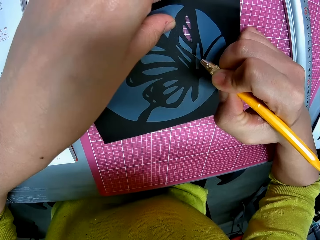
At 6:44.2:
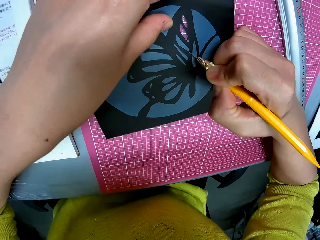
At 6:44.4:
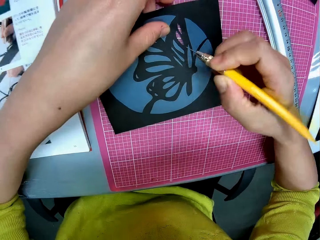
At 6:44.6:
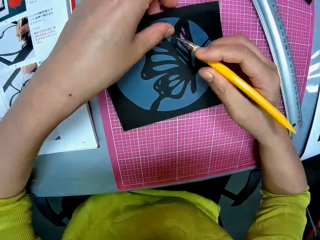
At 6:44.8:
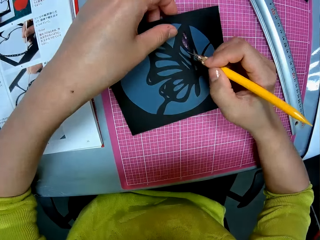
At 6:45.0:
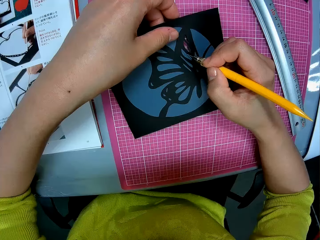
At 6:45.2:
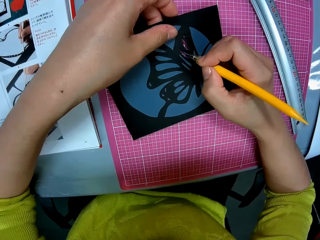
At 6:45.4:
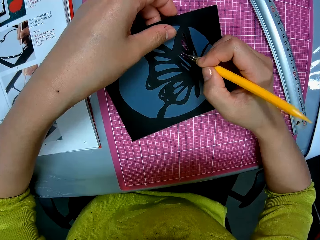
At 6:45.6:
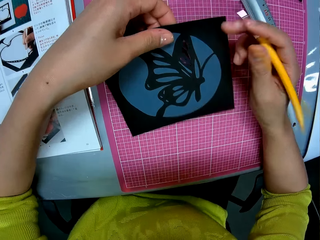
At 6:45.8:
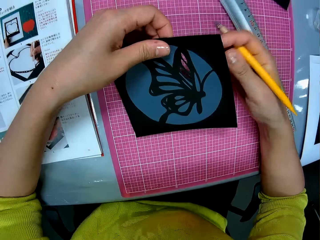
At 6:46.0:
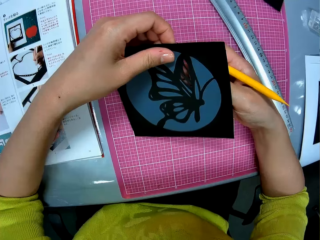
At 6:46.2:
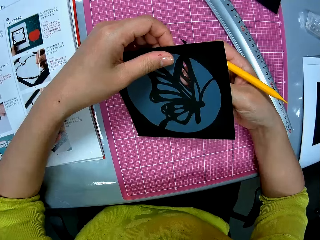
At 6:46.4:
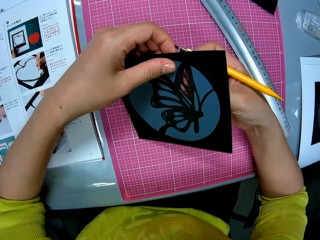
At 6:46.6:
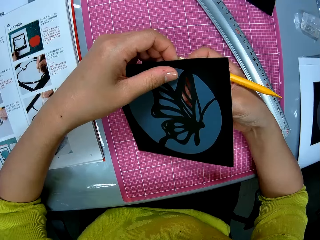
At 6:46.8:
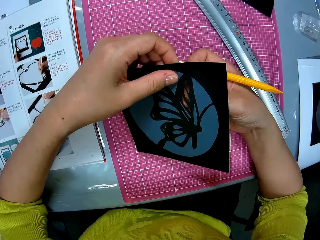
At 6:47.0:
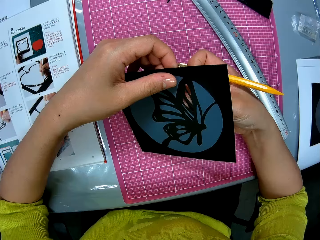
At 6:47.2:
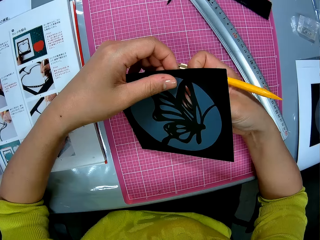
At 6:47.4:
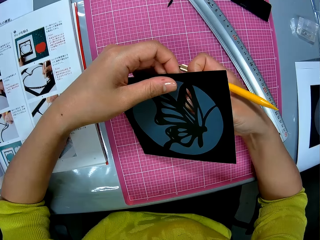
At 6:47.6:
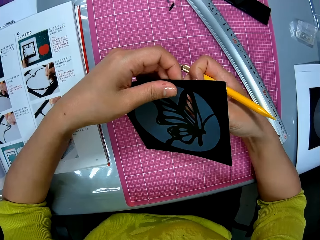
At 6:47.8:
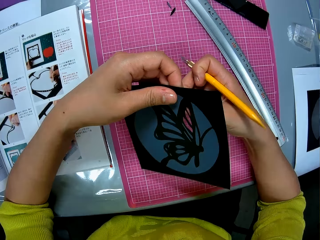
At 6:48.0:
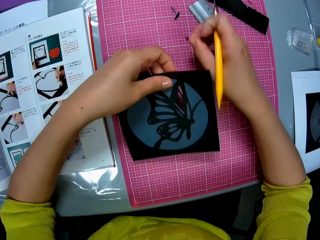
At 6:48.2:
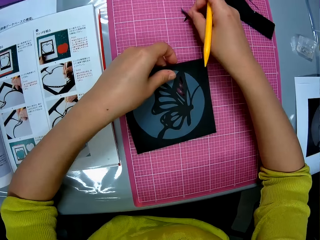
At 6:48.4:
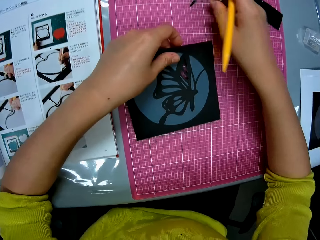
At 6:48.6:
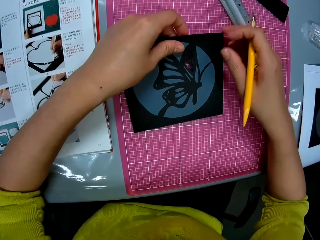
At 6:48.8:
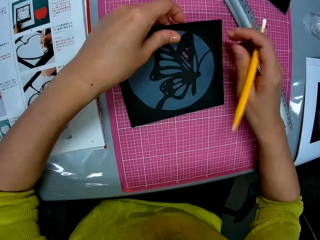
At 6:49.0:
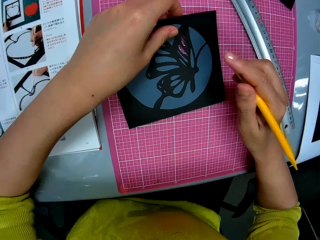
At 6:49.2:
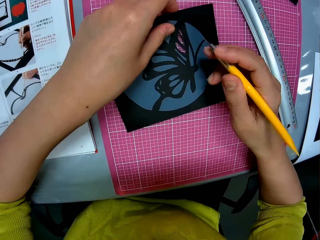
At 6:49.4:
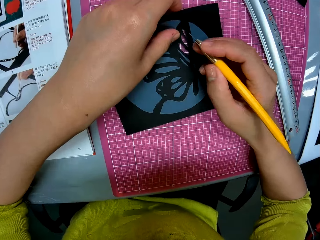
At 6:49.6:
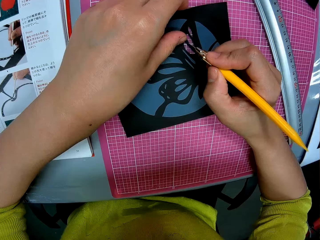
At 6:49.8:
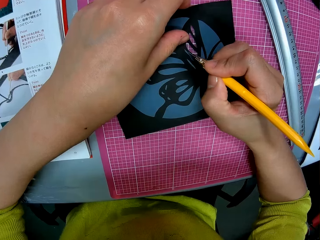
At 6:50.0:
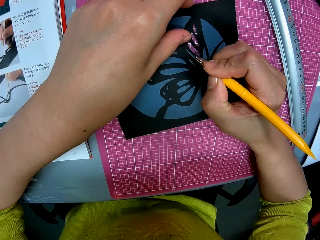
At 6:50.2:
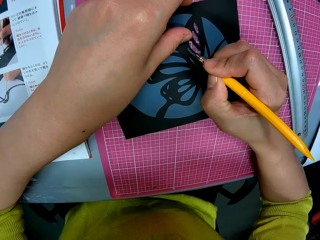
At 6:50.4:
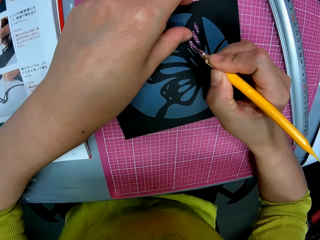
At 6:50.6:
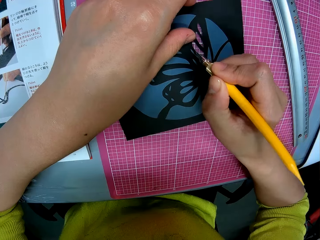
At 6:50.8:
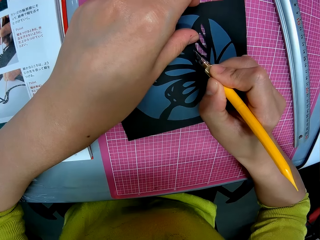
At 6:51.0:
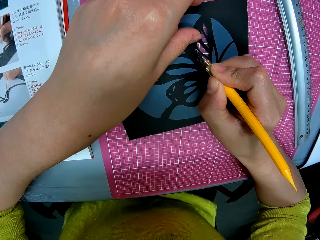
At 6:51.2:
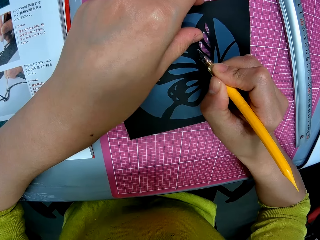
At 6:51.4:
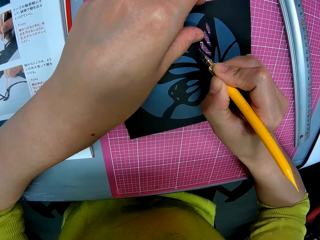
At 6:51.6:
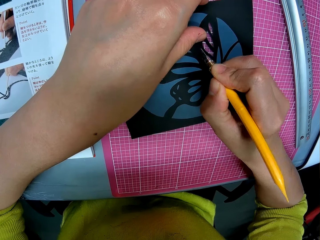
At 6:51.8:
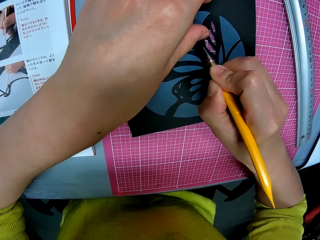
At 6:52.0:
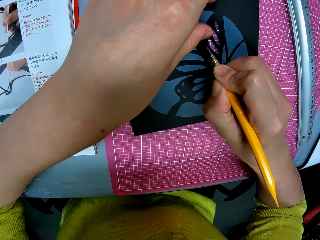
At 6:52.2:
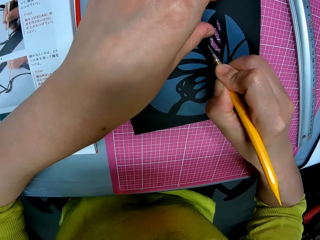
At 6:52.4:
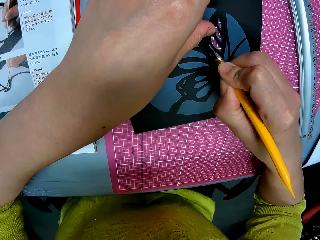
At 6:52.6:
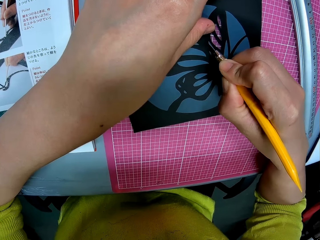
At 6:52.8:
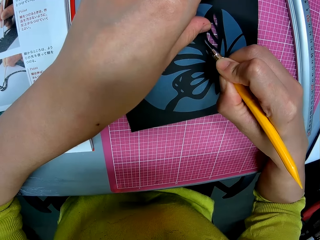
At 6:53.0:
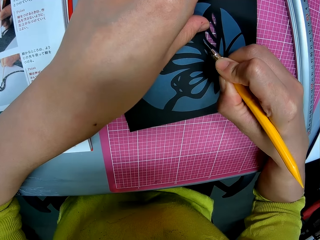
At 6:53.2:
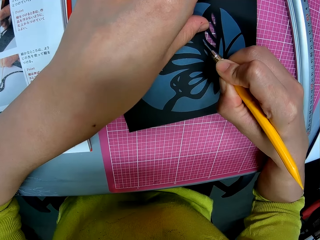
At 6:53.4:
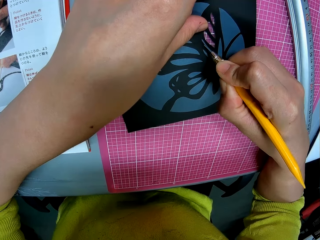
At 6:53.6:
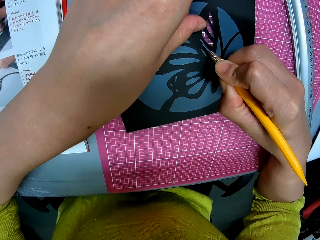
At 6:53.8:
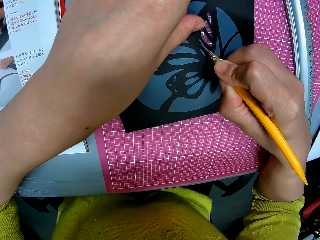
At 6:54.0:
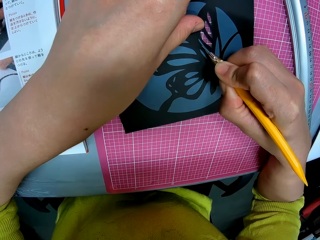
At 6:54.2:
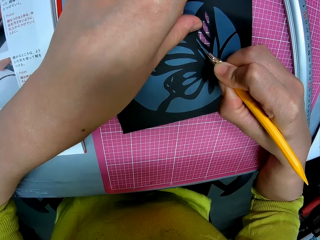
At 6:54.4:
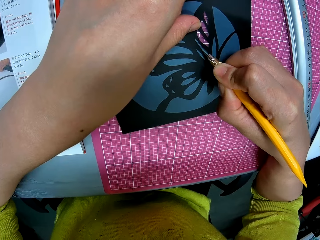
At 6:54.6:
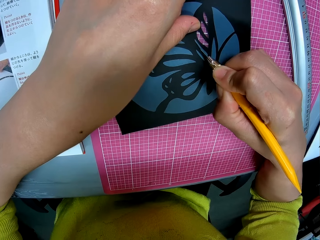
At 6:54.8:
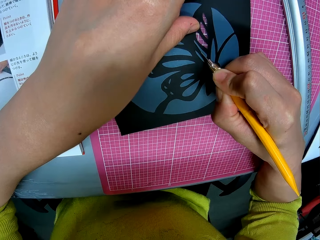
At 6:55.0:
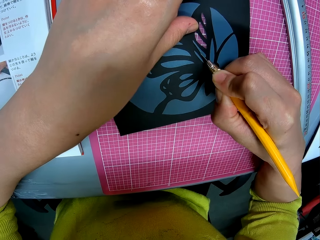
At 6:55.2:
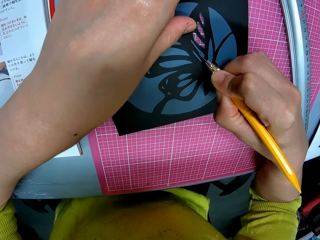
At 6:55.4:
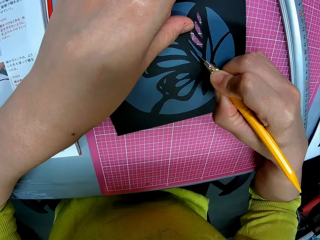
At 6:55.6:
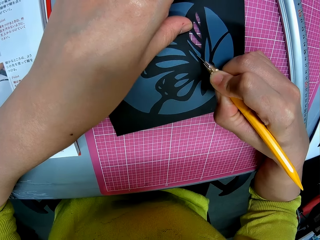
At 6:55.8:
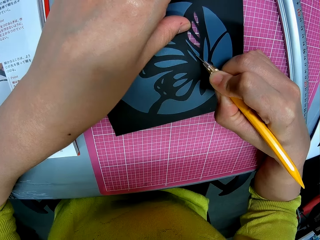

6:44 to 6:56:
The camera wearer removes a piece of paper from the image with his right hand. They place the cut piece of paper on the cutting mat with her right hand. They adjust the card stock paper. They cut the image with the pen cutter.

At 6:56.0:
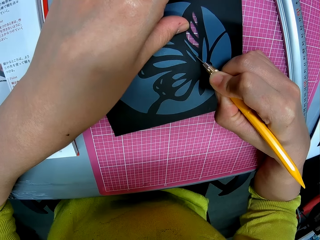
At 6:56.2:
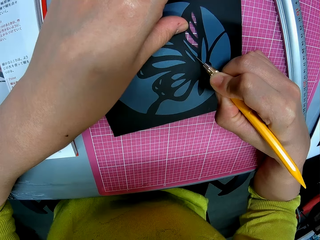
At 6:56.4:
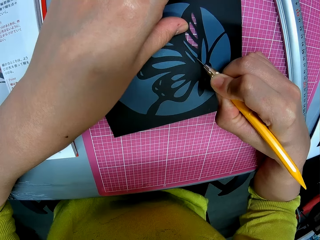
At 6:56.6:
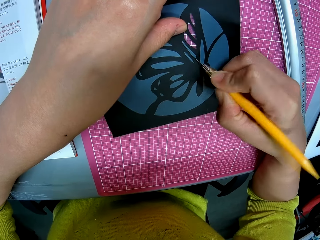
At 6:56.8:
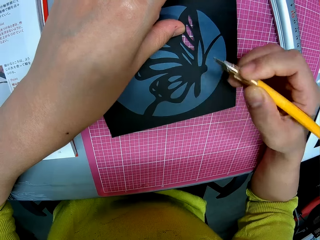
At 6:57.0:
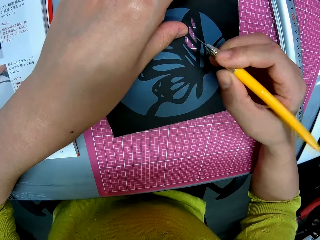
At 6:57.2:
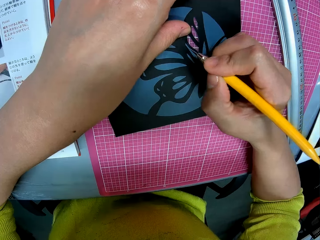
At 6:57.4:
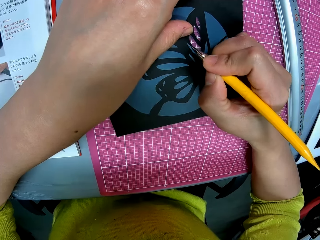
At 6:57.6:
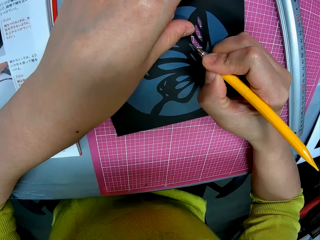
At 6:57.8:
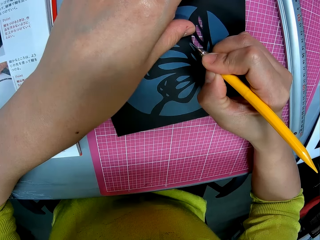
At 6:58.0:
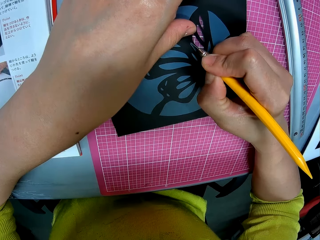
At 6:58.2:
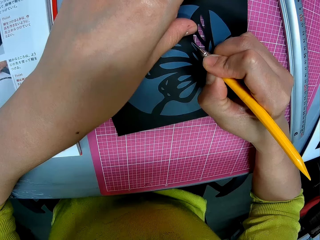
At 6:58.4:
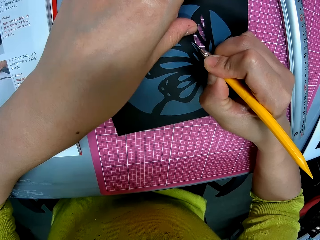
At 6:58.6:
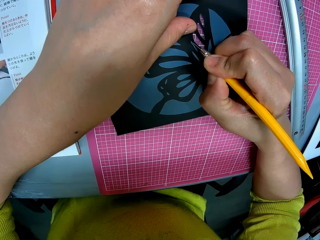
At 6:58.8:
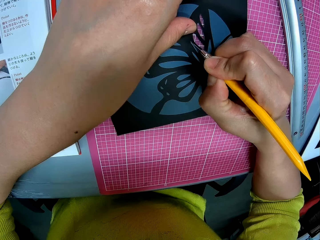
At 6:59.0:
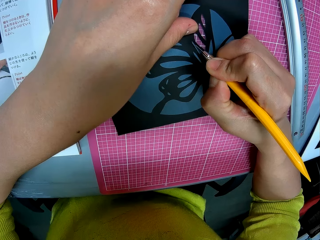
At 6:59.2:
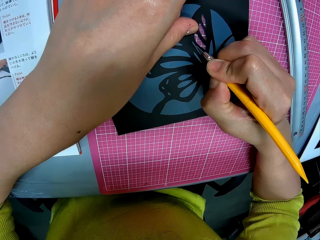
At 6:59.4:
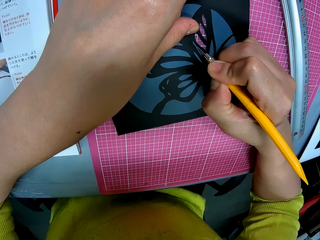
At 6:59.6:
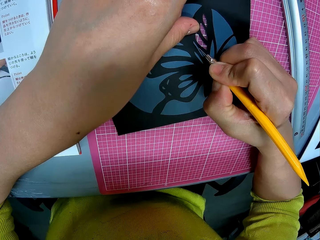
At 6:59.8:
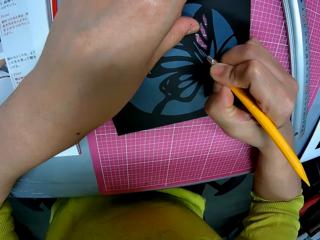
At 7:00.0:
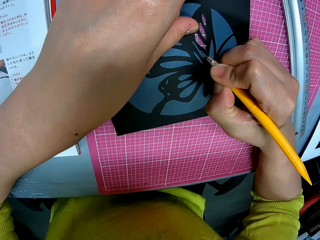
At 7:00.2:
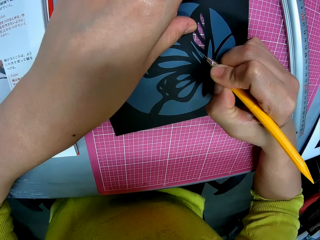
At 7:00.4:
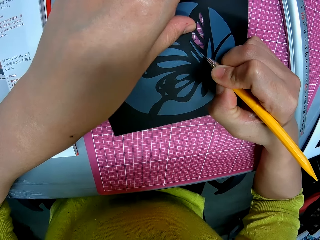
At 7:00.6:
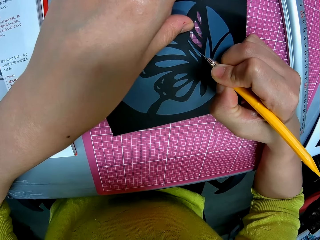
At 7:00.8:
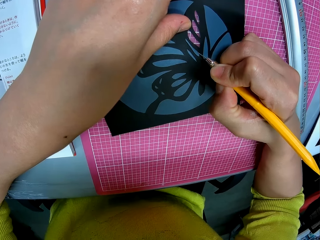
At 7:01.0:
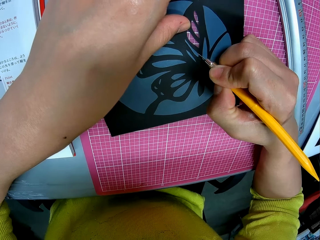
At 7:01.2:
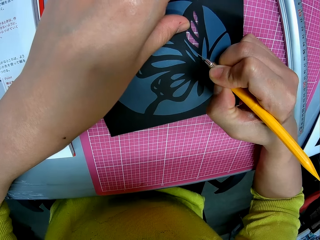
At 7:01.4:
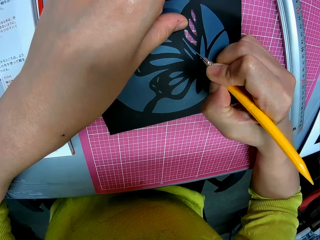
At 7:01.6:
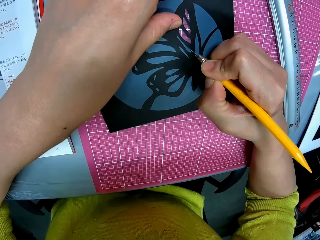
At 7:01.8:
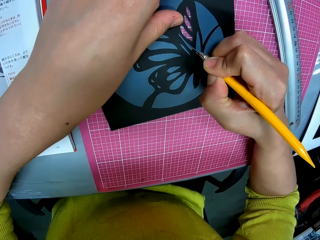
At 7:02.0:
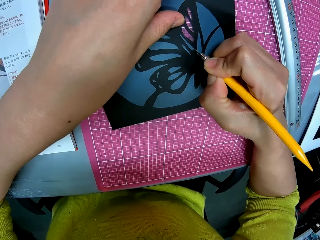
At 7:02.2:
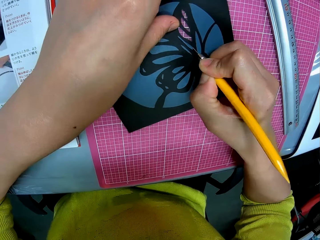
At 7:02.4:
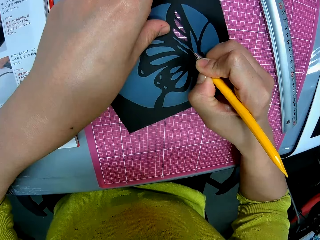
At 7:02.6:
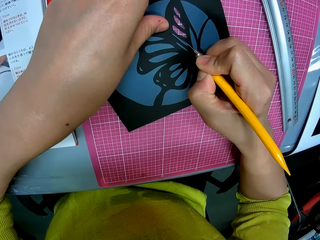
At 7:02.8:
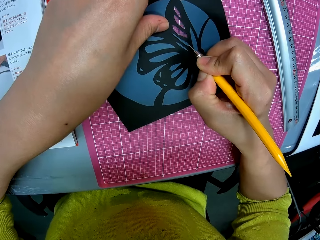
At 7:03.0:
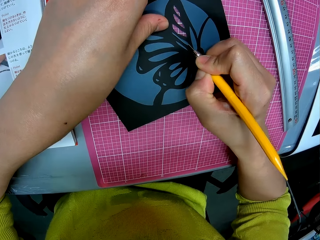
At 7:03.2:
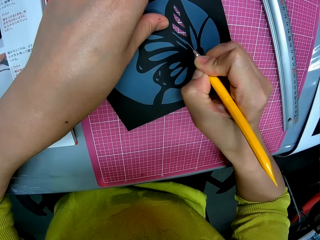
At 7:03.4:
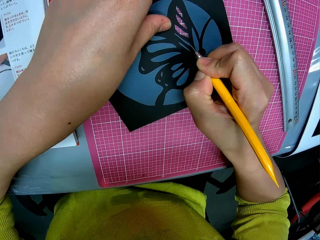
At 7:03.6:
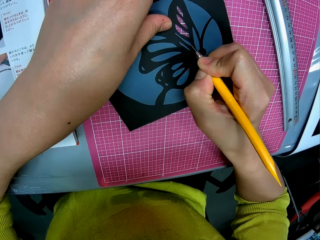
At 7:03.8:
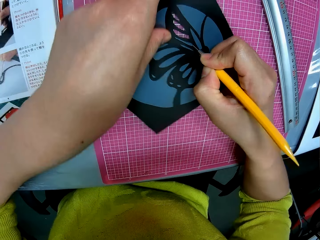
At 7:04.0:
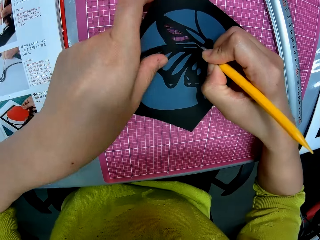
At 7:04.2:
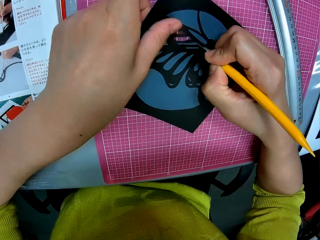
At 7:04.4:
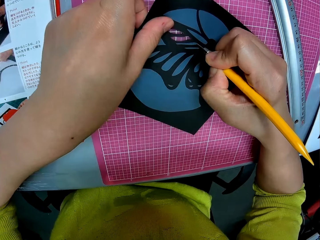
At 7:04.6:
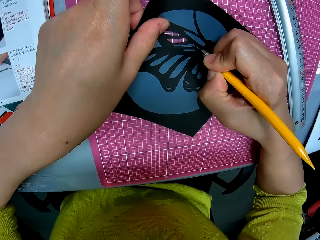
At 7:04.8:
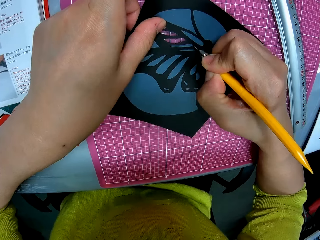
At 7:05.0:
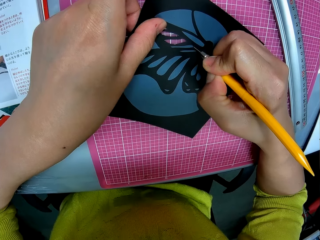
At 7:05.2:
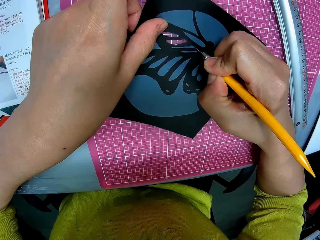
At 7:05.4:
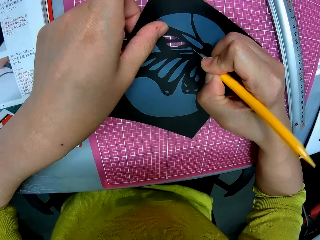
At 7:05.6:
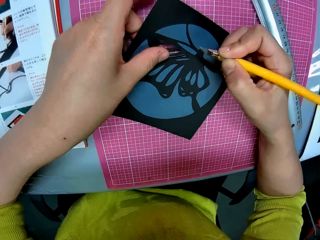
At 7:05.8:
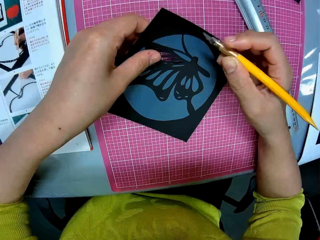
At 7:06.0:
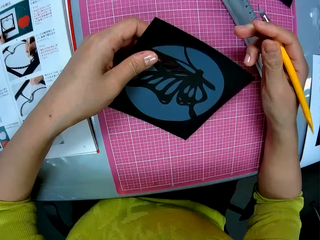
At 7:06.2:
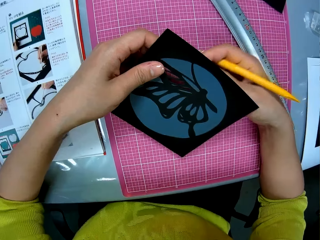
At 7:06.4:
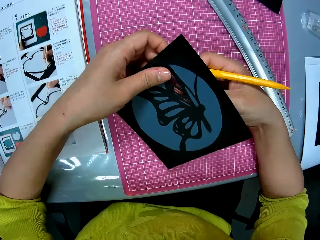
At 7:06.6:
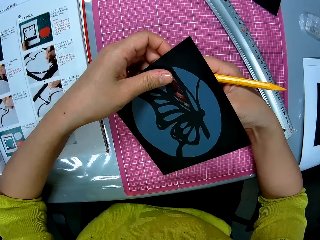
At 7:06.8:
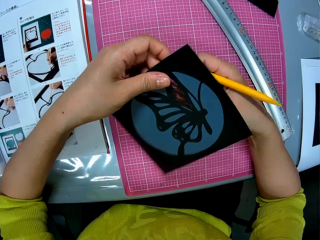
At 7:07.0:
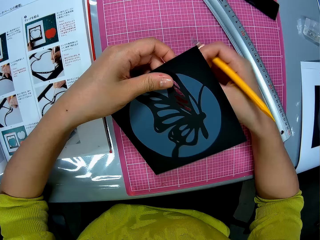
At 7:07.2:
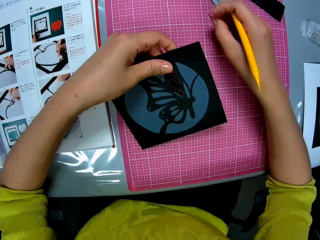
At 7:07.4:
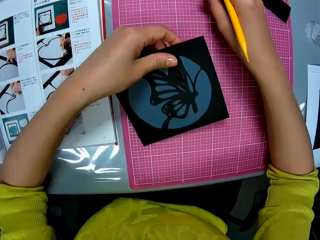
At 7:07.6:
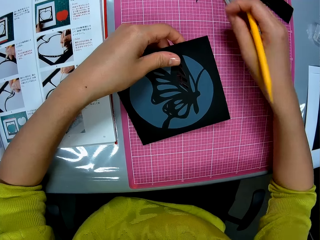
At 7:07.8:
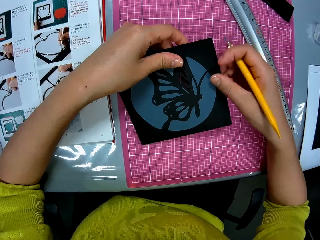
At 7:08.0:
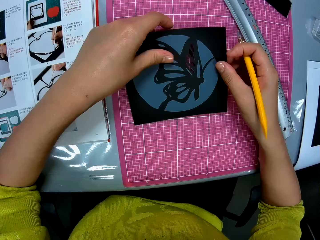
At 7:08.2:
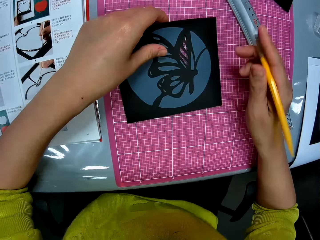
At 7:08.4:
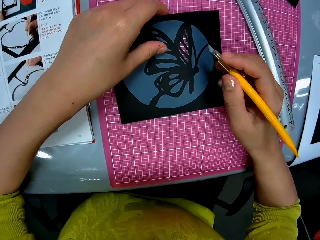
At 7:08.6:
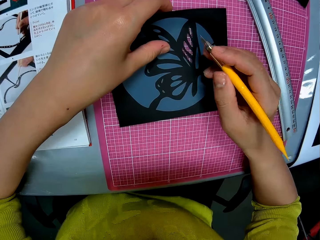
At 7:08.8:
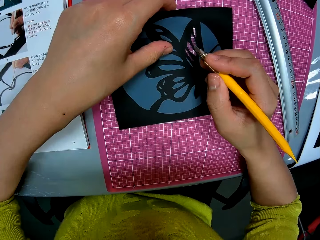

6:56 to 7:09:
The camera wearer adjusts the card stock paper. They pluck out the cut piece of paper from the image with his right hand. They place the cut piece of paper on the cutting mat with her right hand. They adjust the card stock paper.
